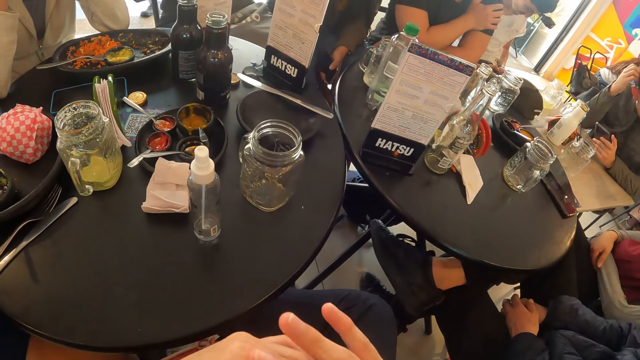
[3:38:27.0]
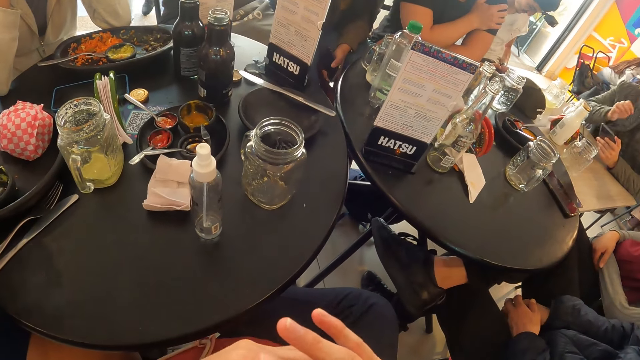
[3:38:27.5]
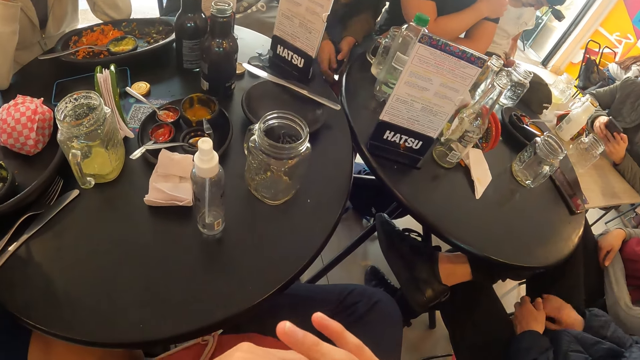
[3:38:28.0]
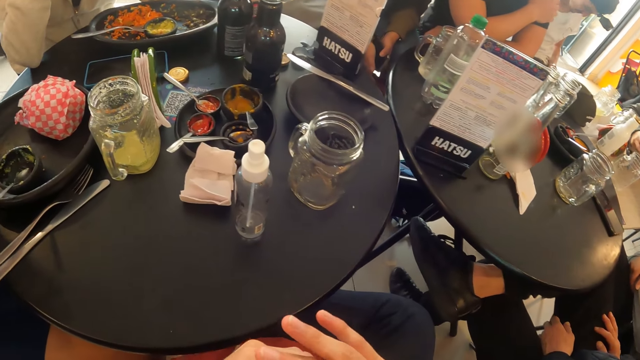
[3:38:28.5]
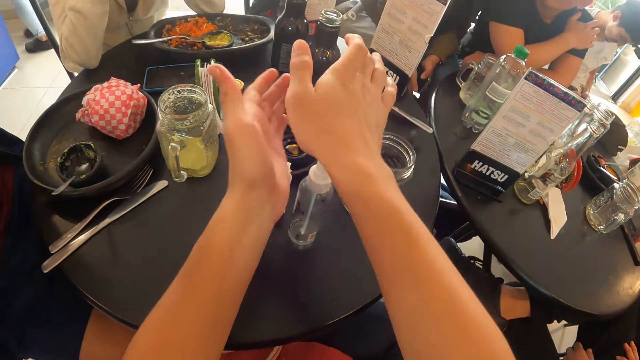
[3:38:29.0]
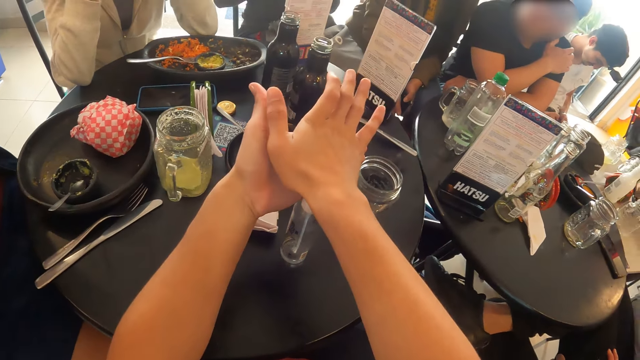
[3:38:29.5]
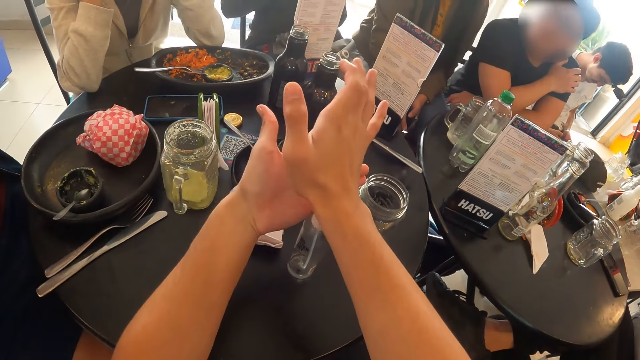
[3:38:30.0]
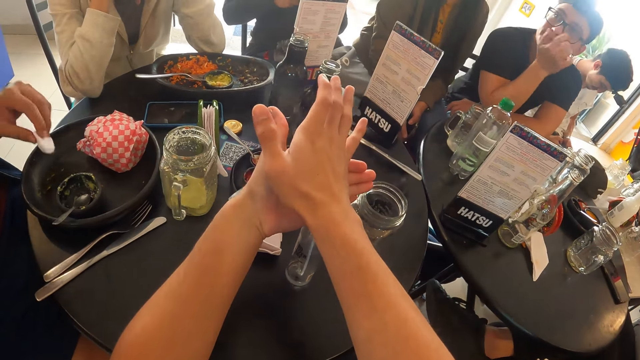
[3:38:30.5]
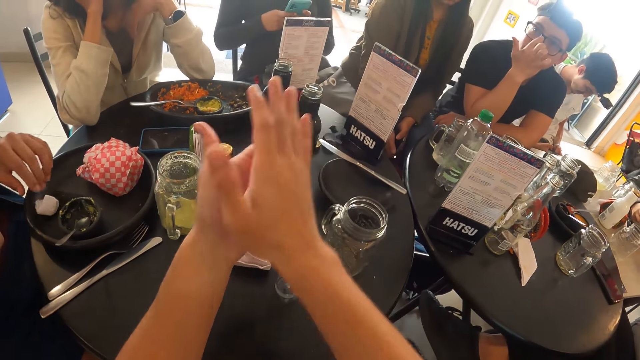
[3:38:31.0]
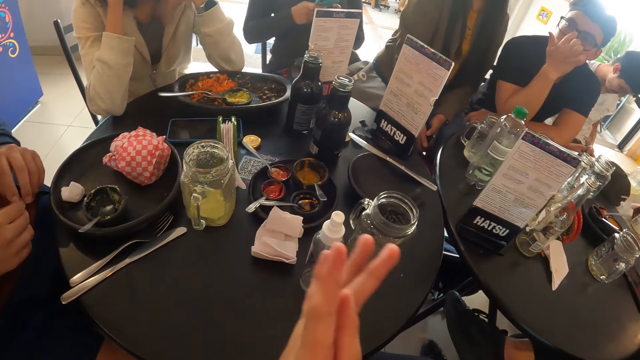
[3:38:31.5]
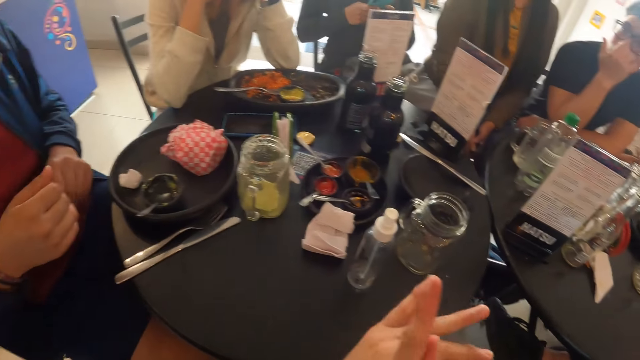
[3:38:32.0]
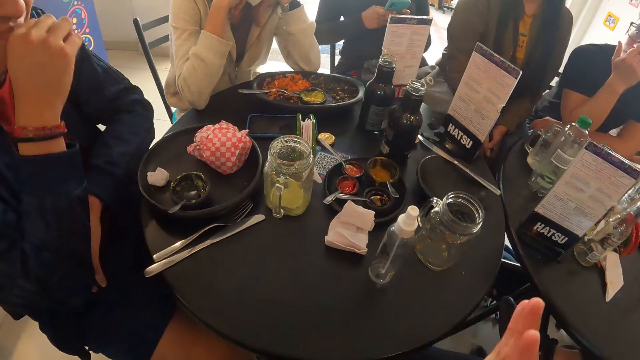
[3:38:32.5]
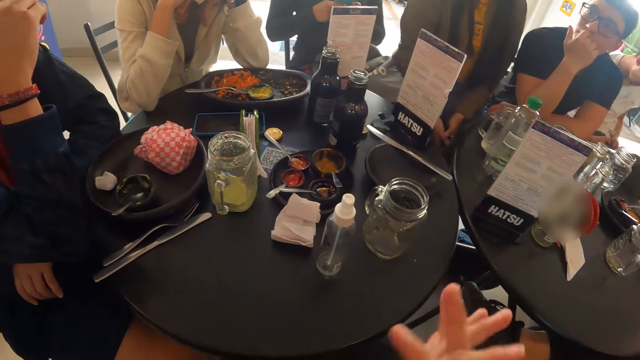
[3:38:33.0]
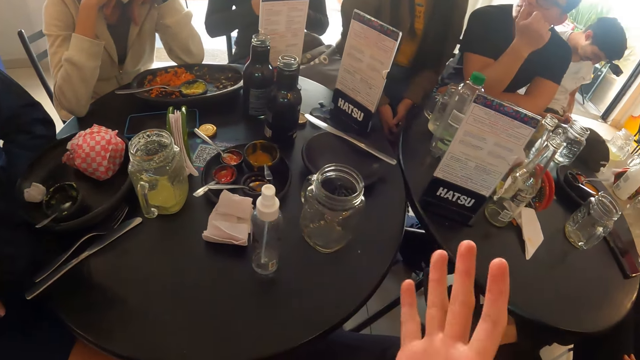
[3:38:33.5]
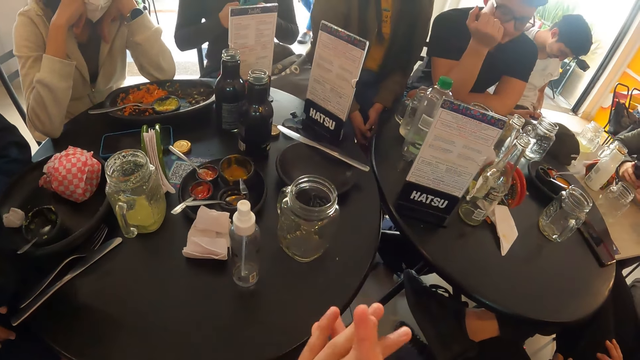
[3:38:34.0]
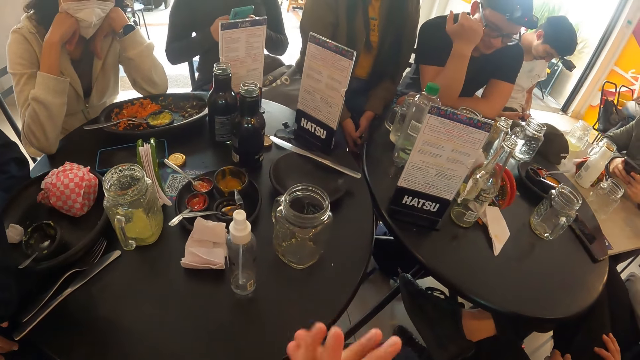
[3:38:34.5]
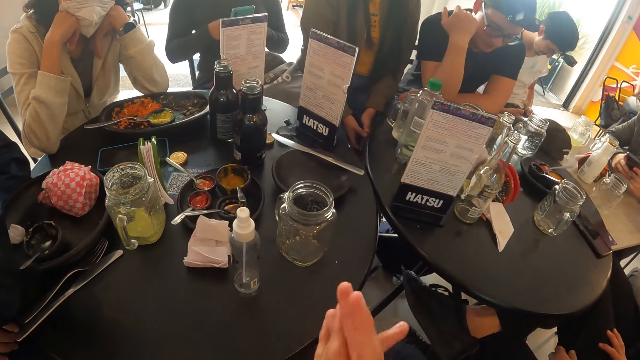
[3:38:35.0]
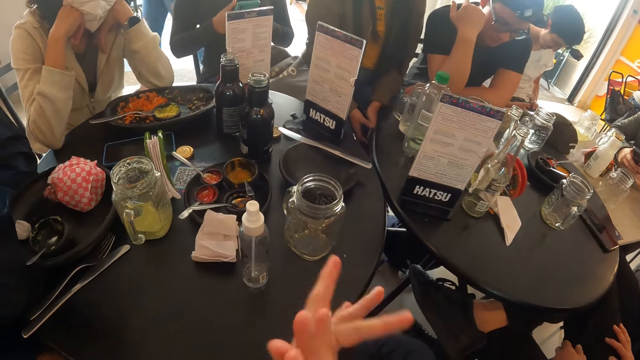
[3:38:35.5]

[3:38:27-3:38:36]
A man operates the phone with both hands. The camera wearer applies the hand sanitizer or oil on the table to his left hand with his right hand. The man drops a serviette on the plate with his left hand. The camera wearer rubs his hands together. He applies the oil in his hands.

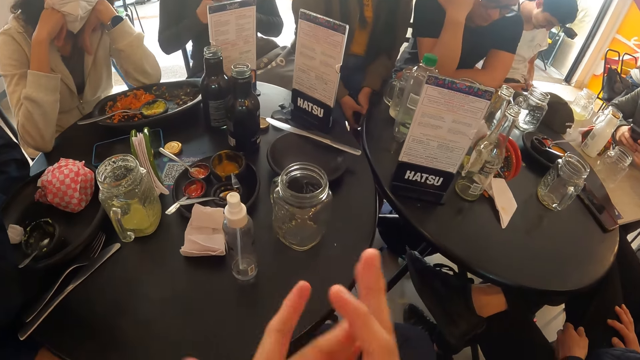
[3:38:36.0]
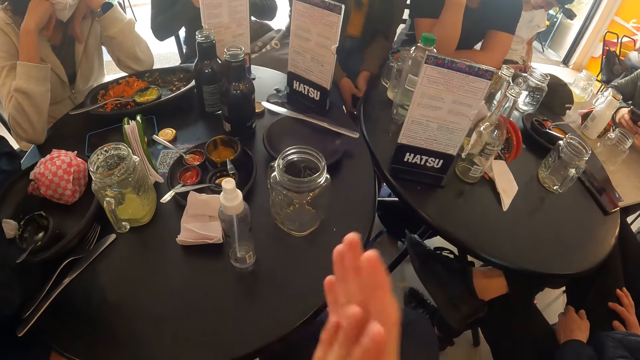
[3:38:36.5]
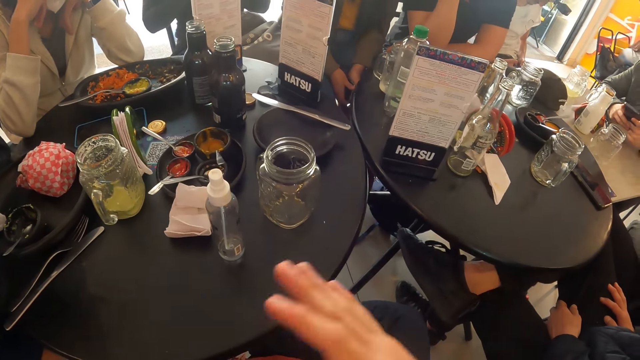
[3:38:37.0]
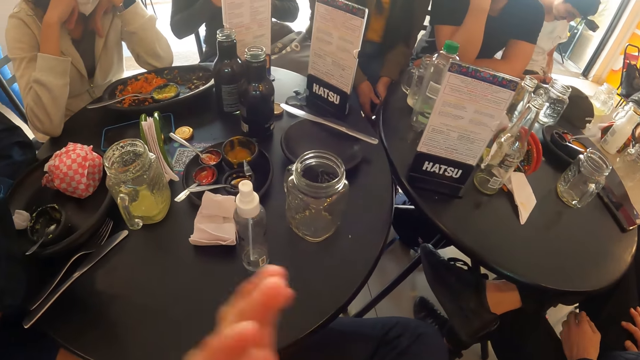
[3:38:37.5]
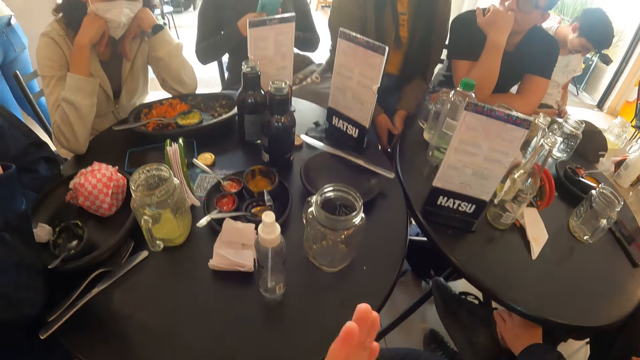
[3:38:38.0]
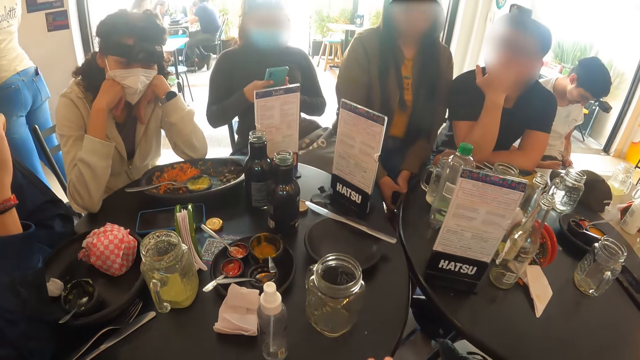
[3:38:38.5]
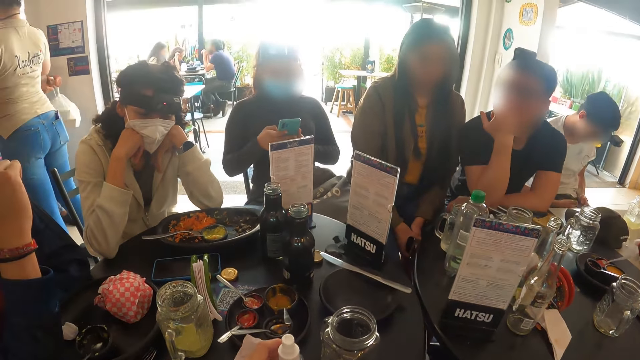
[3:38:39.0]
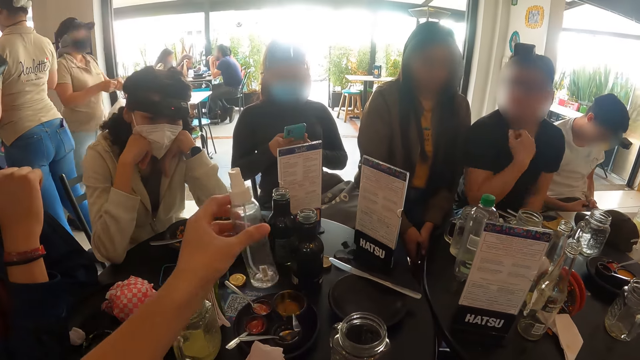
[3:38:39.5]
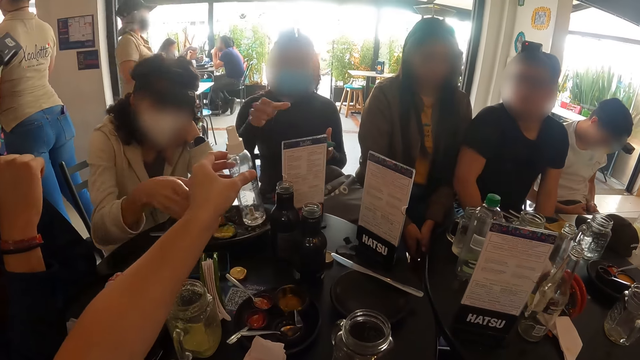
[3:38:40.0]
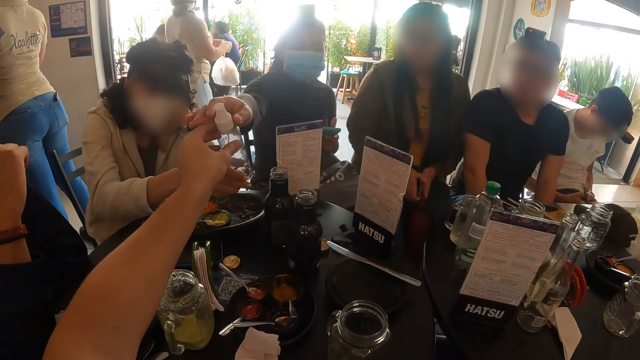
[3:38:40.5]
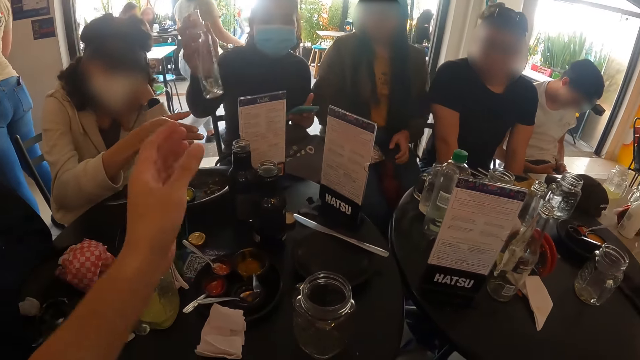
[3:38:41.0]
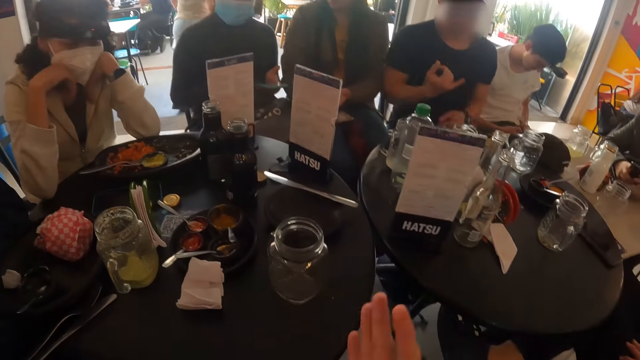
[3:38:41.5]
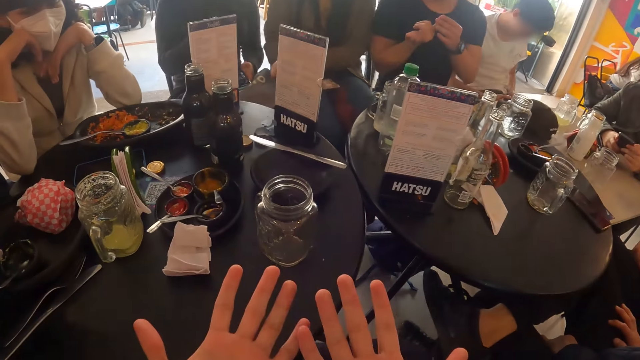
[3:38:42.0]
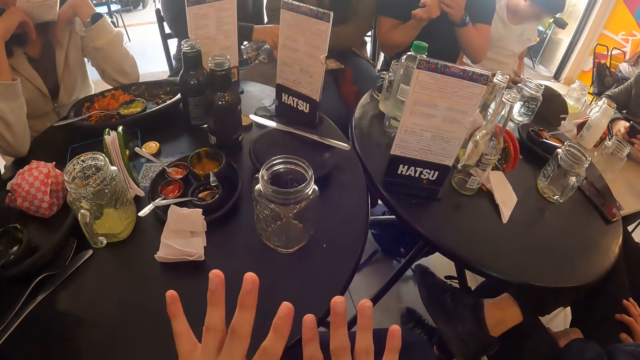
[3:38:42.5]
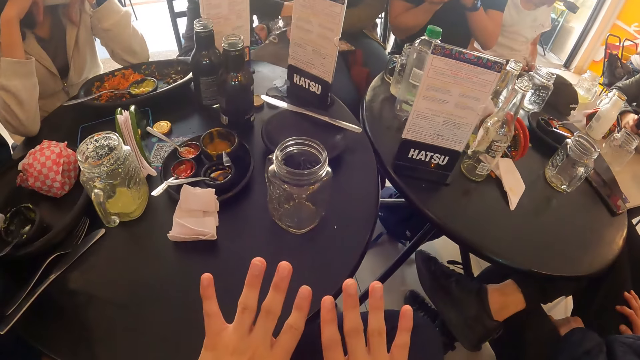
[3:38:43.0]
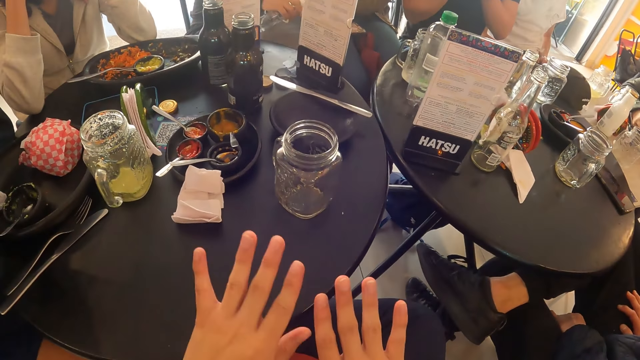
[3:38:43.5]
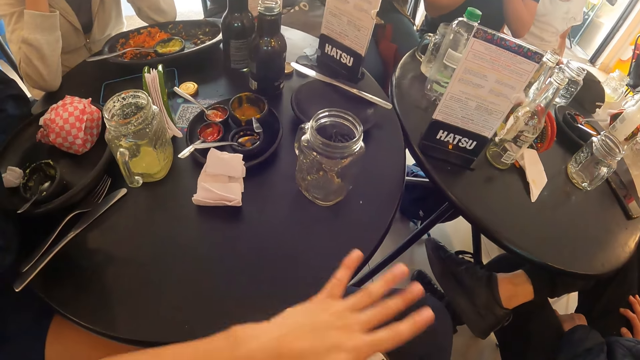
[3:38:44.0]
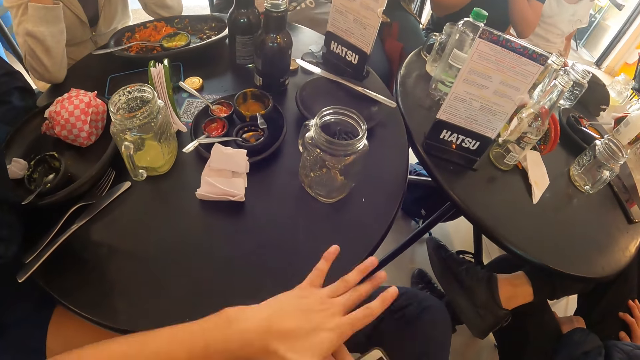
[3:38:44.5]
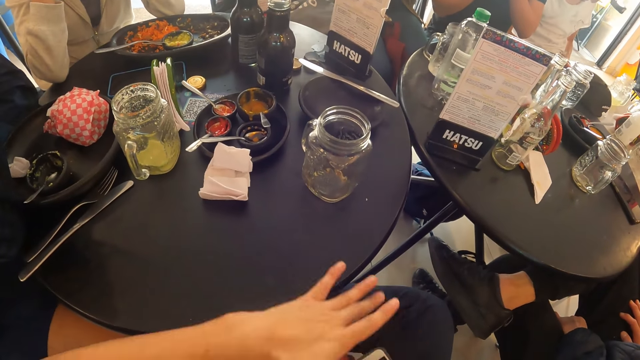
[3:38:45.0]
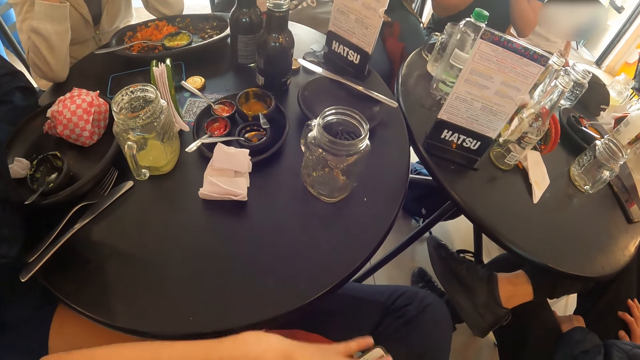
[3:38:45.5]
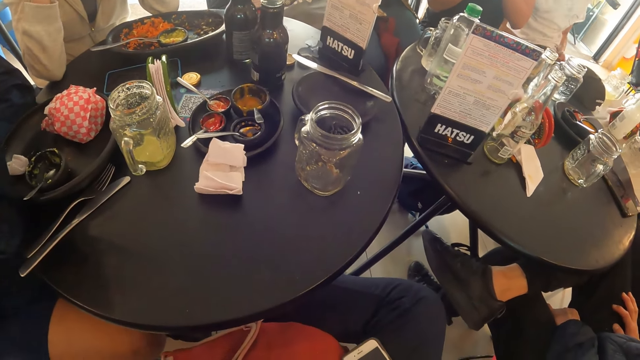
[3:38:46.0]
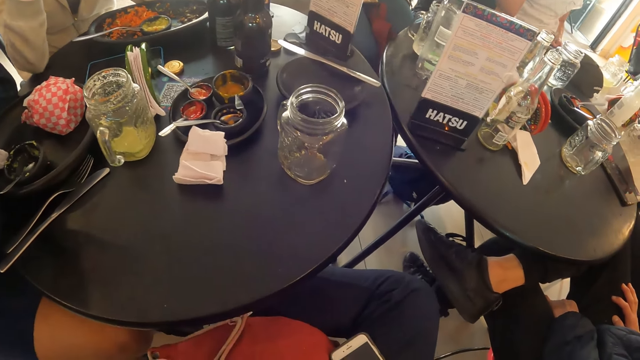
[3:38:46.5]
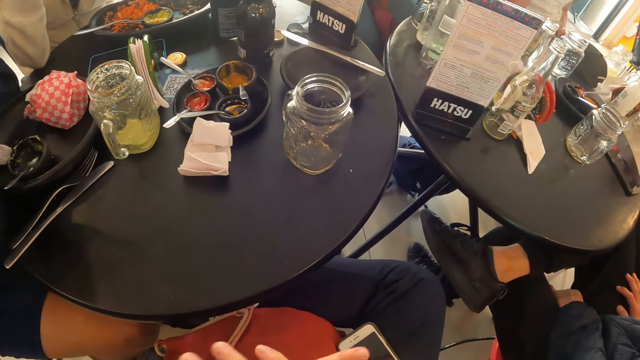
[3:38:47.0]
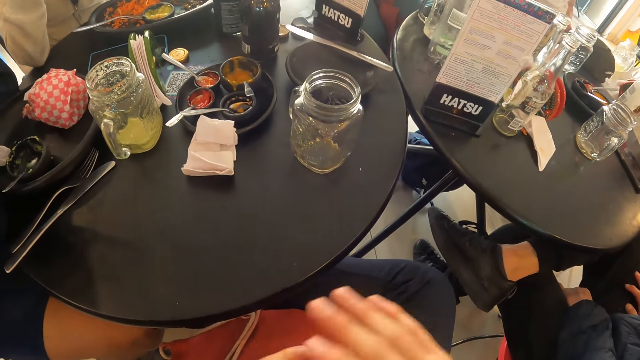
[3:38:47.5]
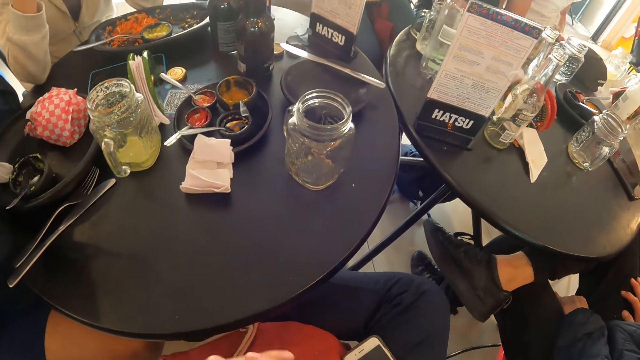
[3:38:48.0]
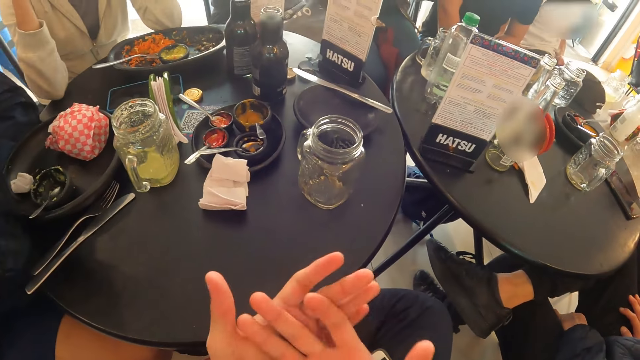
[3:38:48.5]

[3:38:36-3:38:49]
The camera wearer picks the hand sanitizer on the table with his left hand. He passes the hand sanitizer from his left hand to the right hand of a woman. He rubs his hands together. He looks at his hands. The woman sprays hand sanitizer on the left hand of another woman.
